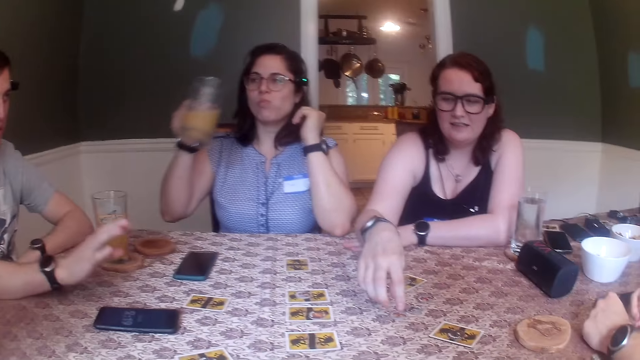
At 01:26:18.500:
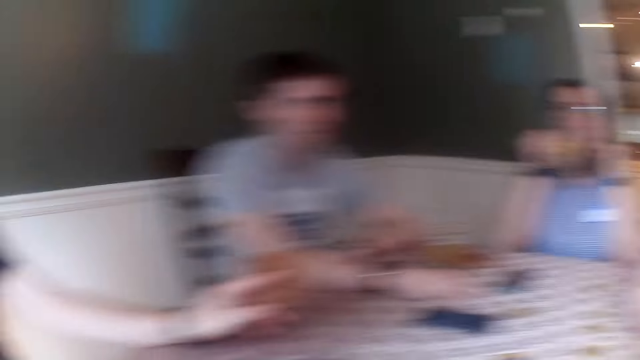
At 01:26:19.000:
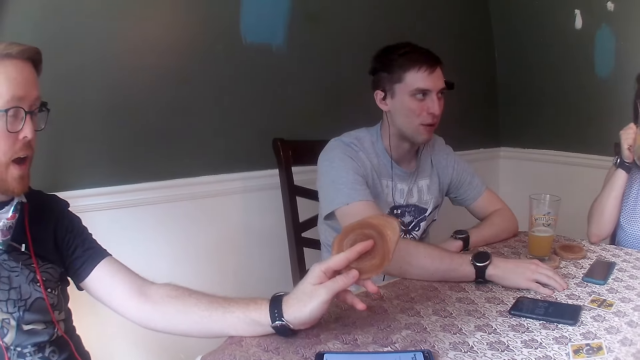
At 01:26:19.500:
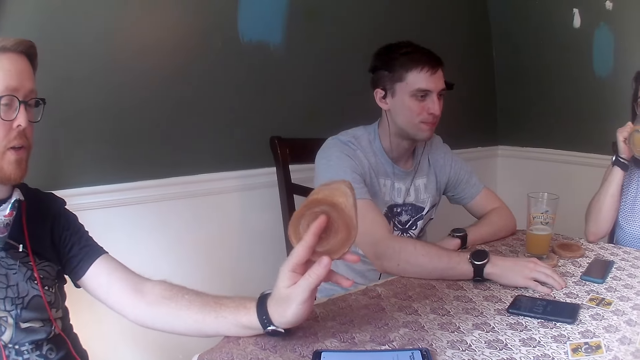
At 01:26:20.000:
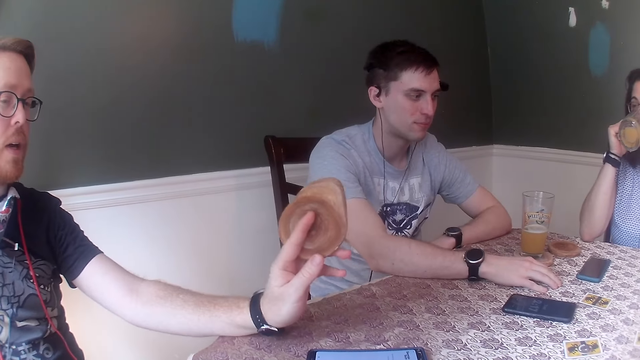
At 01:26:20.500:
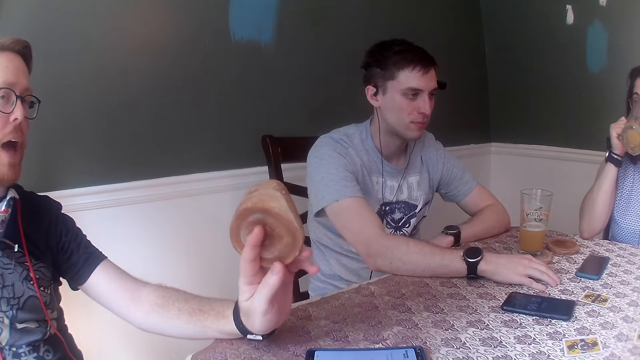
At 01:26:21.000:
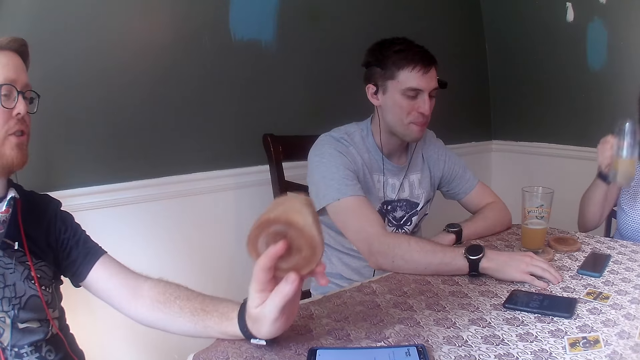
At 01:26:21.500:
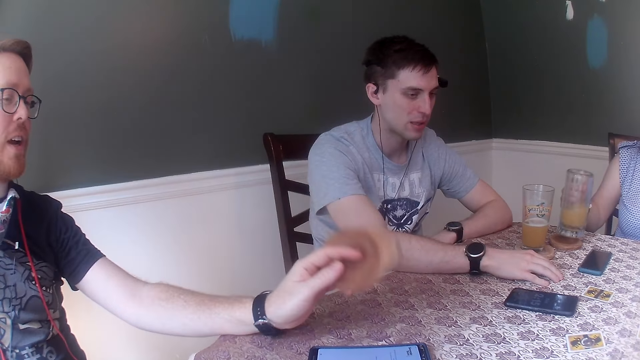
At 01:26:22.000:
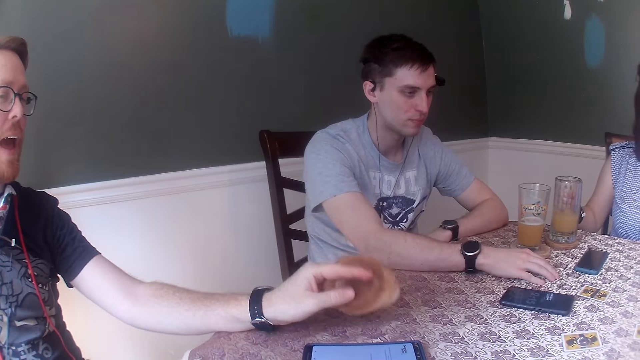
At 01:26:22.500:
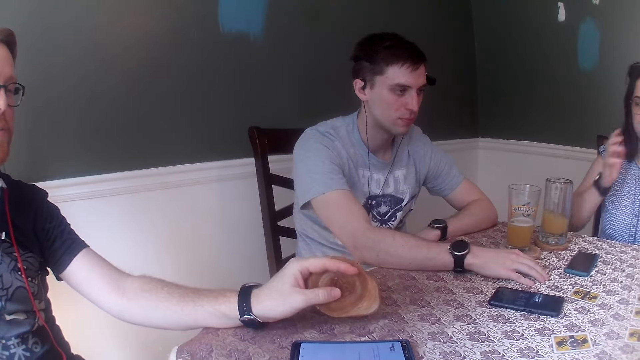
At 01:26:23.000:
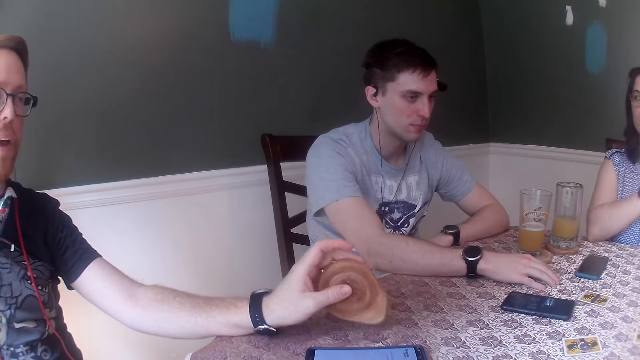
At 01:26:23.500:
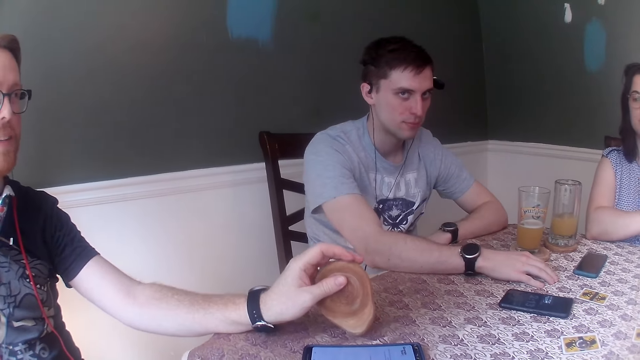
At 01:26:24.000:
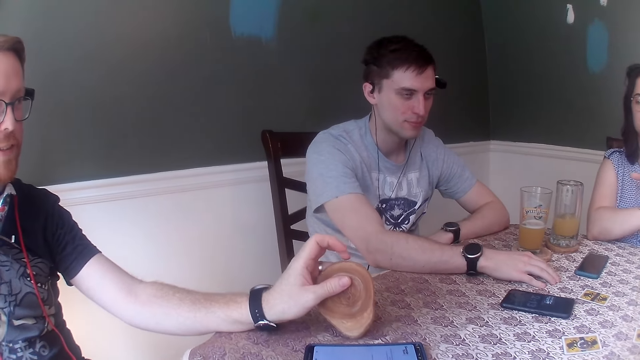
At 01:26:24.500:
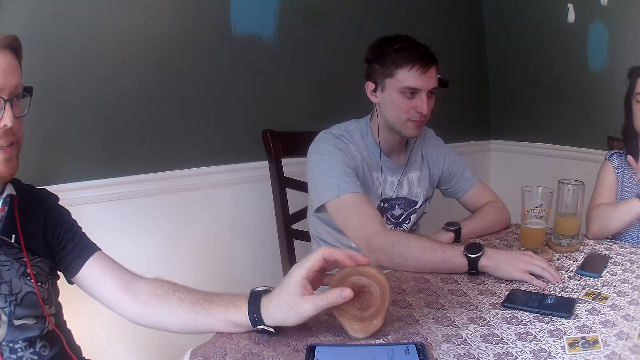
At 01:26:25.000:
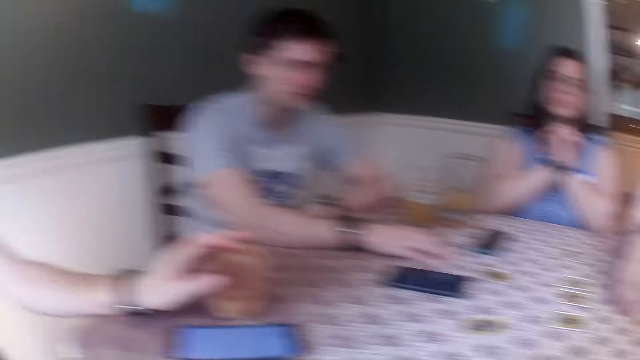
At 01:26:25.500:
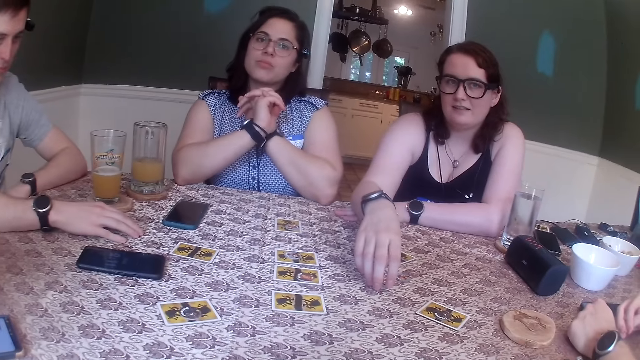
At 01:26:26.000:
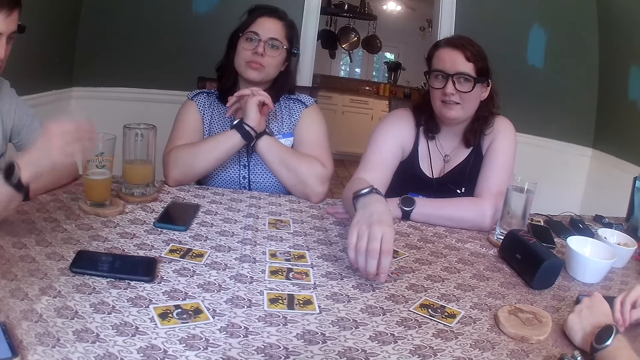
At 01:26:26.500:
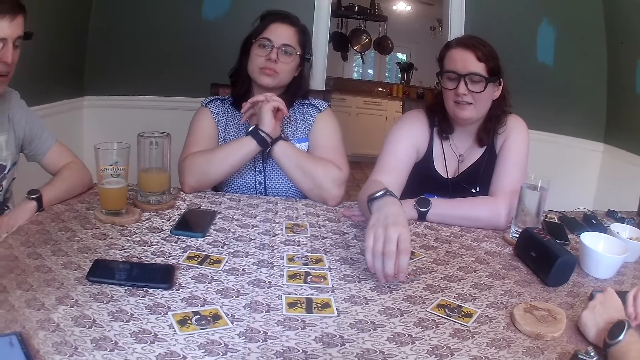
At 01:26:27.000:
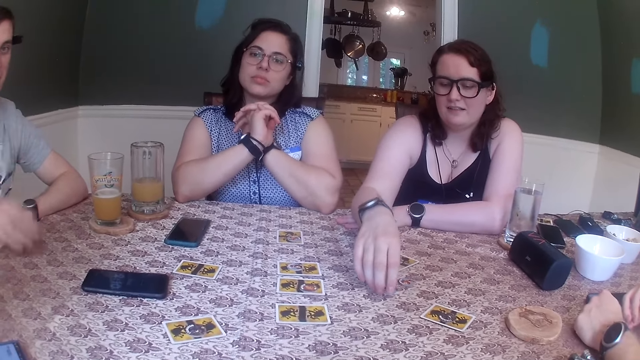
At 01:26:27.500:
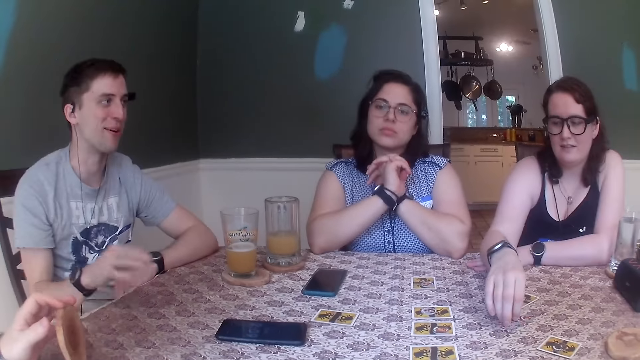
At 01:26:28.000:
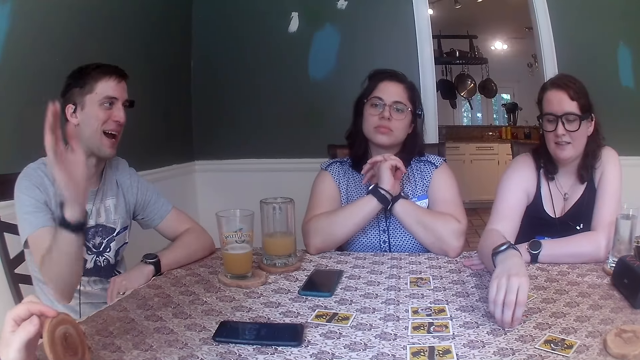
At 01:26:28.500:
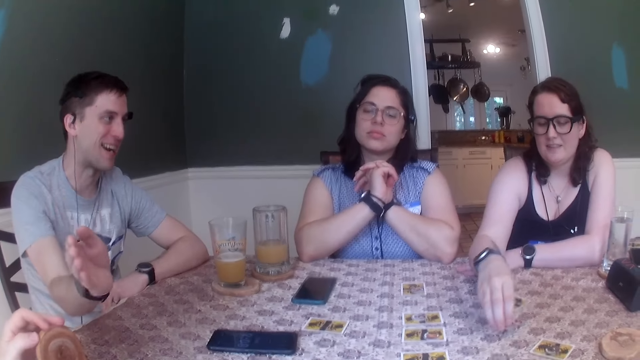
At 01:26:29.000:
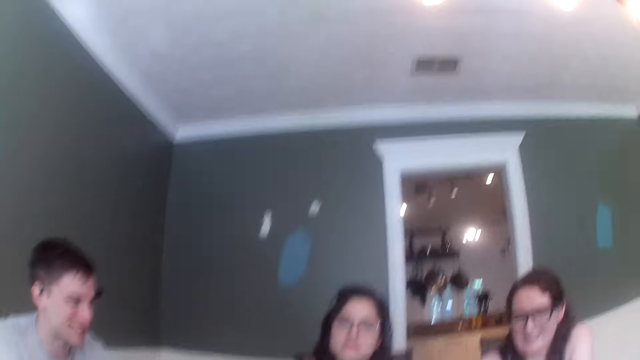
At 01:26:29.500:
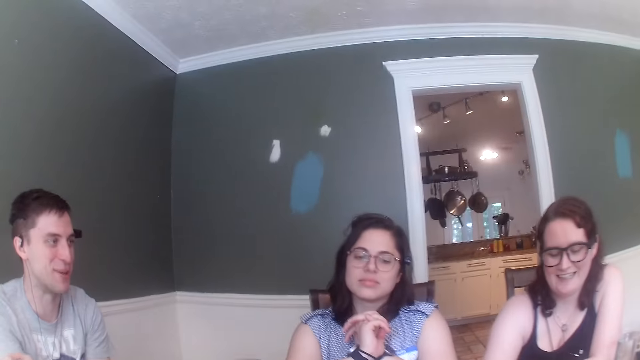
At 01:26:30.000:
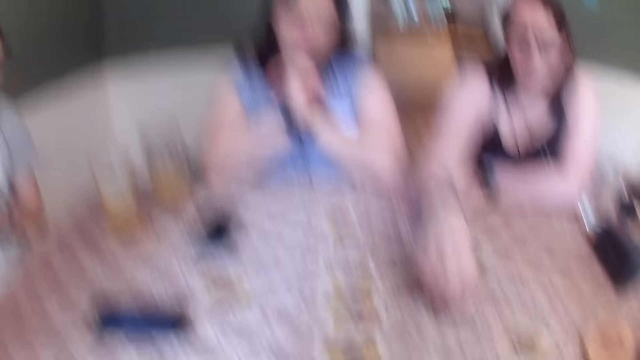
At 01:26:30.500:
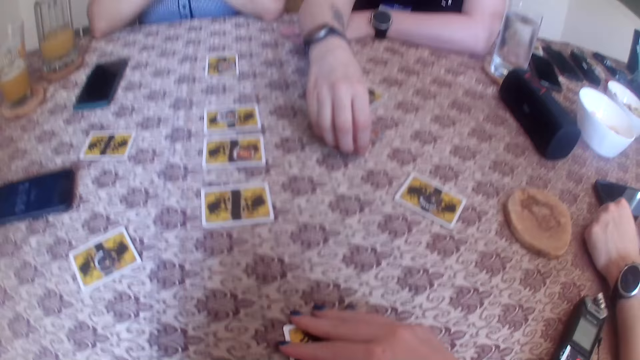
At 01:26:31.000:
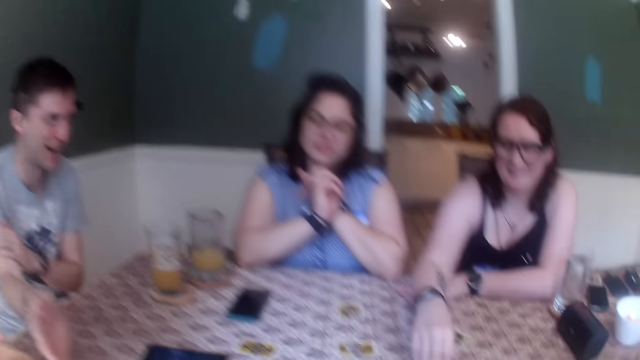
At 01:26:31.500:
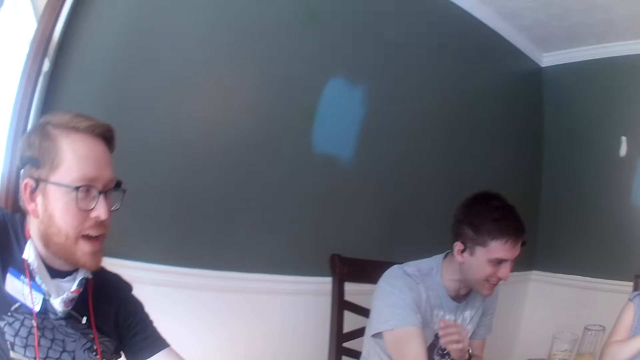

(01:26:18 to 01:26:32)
A man gestures with the coaster in his left hand. A woman drinks from the cup in her right hand. The woman puts the cup on the coaster with her right hand. Another woman fiddles with a token in her right hand. The man fiddles with the coaster in his left hand.

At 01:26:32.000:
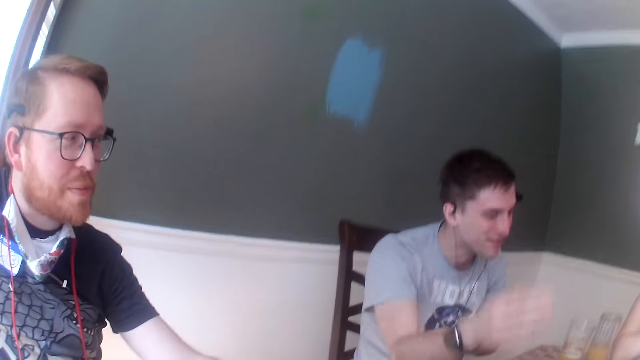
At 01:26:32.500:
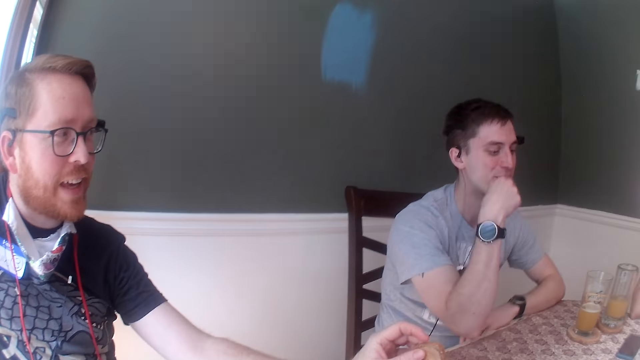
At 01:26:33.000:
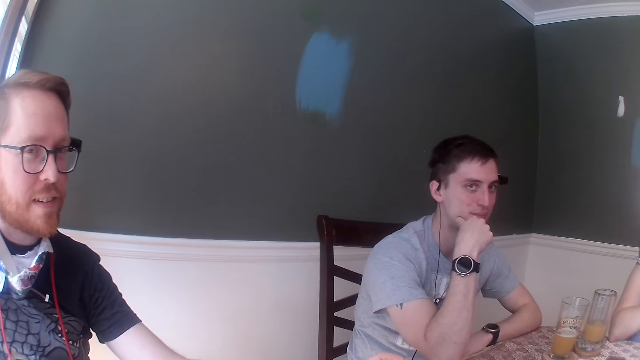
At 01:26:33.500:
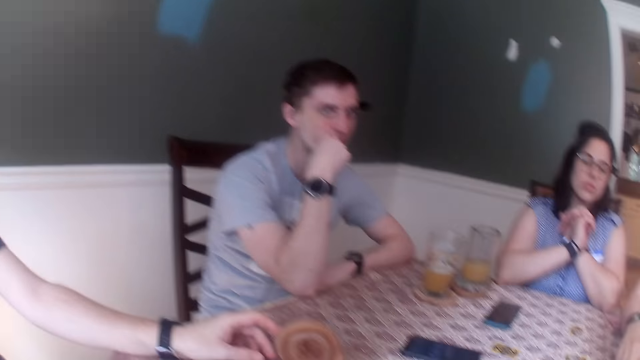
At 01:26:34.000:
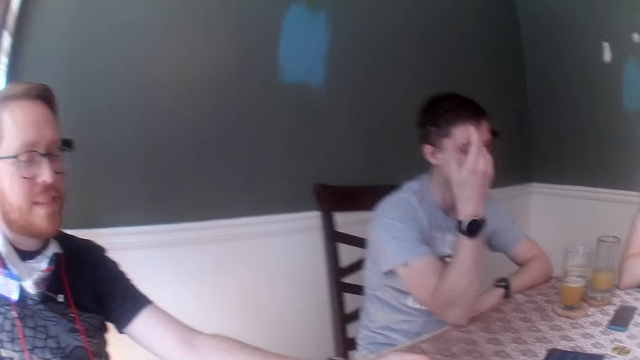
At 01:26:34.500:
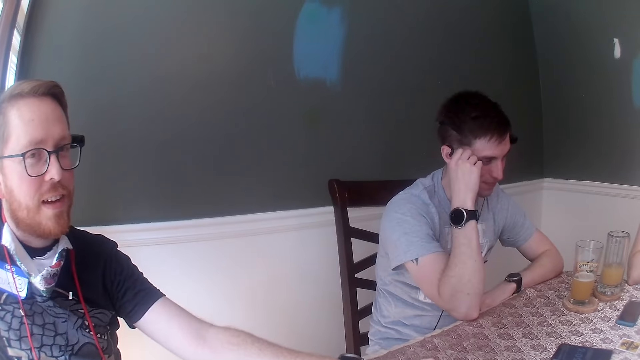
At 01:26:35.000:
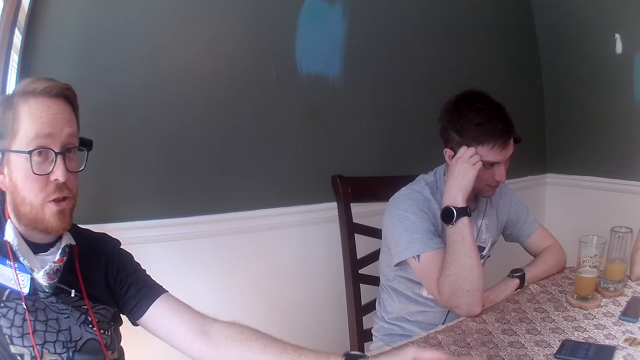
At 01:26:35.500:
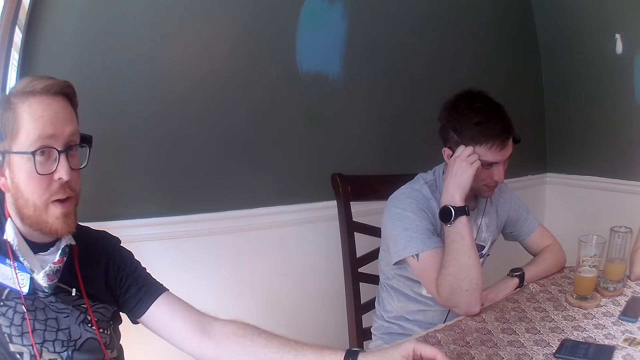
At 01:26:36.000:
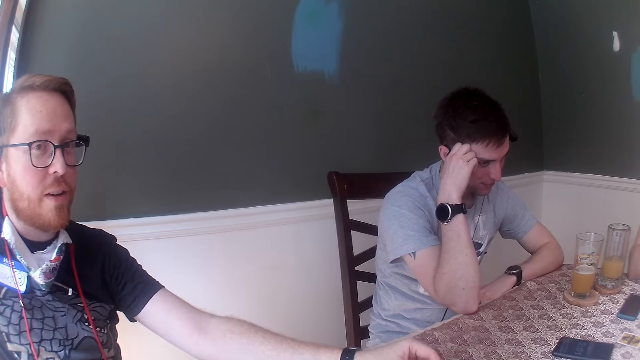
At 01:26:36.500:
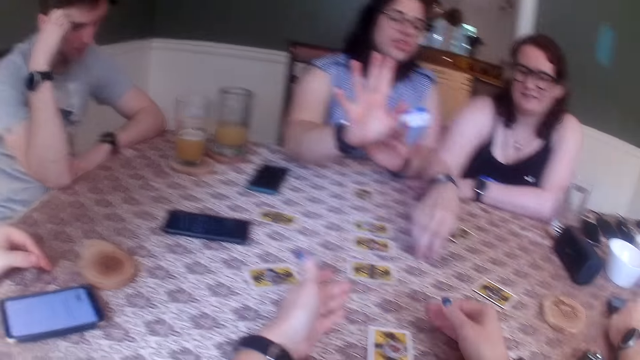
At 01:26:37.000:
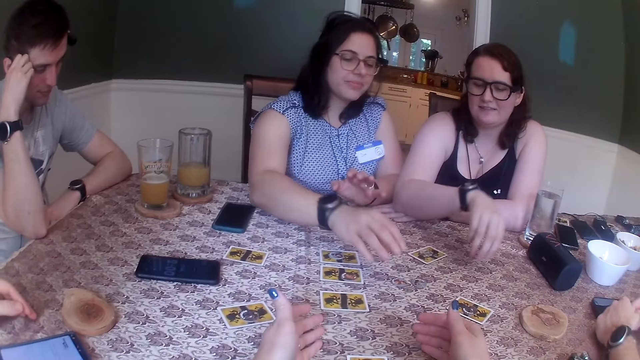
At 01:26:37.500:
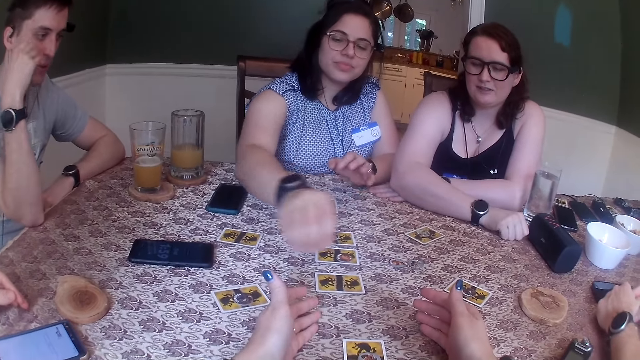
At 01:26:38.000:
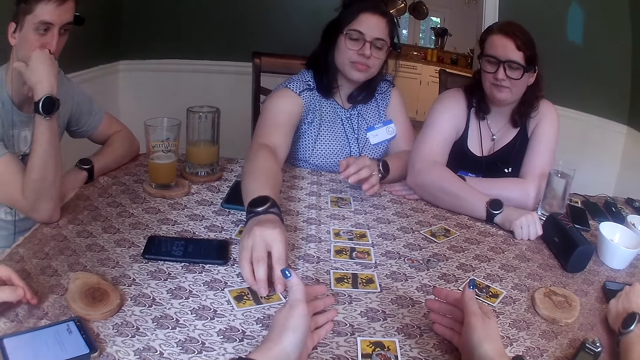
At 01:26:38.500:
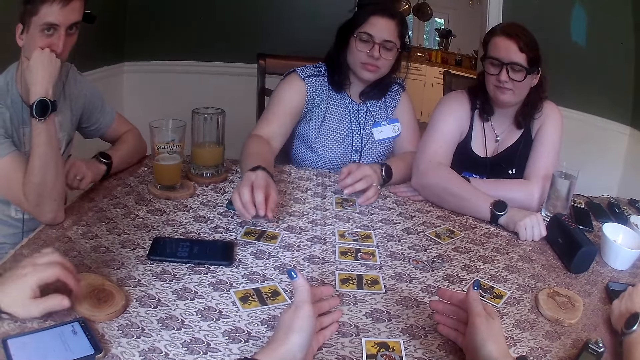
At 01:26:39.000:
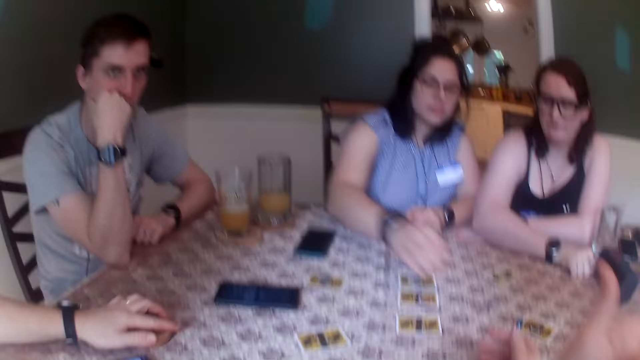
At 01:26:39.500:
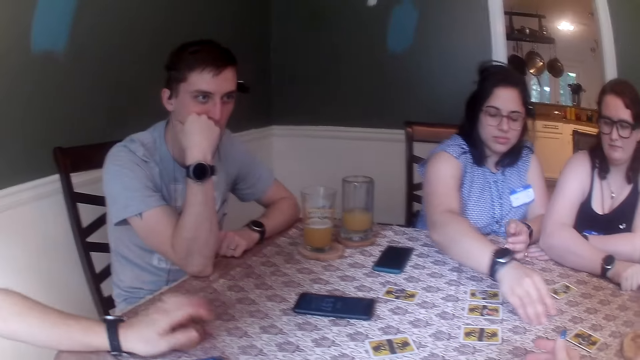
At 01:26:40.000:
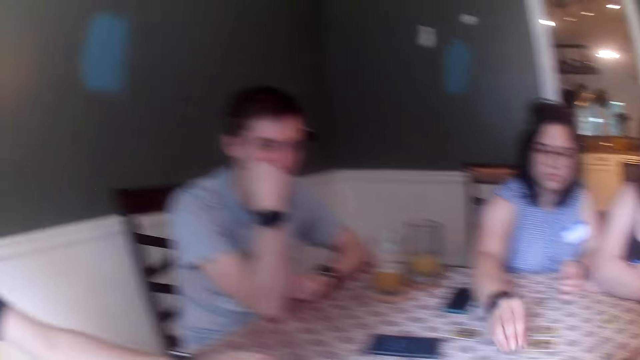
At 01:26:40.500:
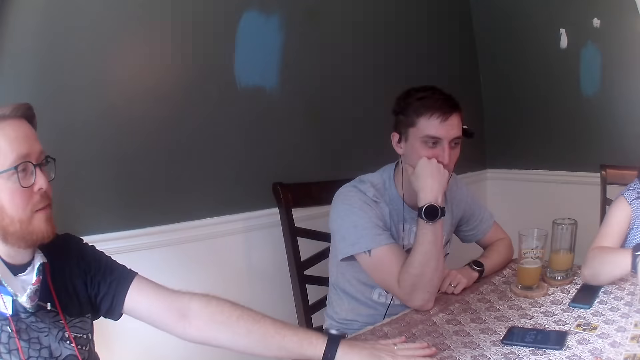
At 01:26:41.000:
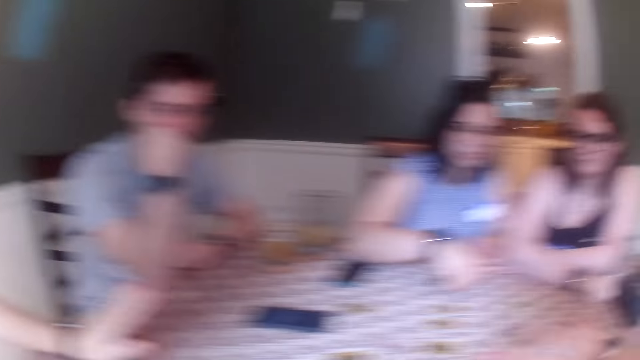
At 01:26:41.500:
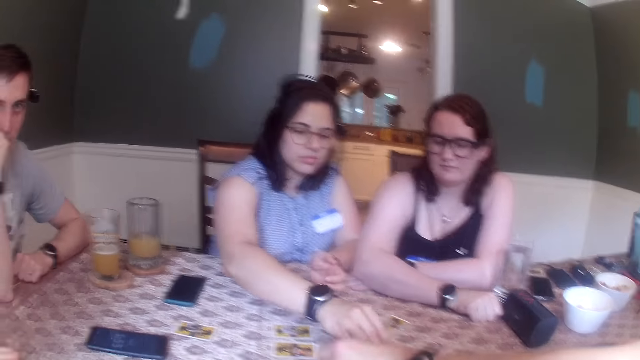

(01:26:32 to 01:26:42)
A woman picks up the token from the card on the table with her right hand and puts the token on the card with her right hand. She picks up the token from the table with her right hand and puts the token on the table with her right hand. A man taps the table with his left hand.
